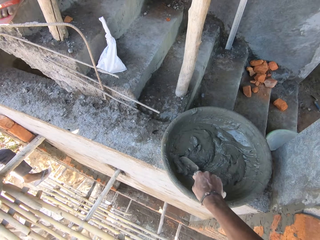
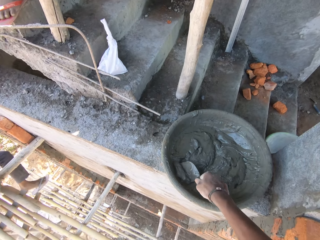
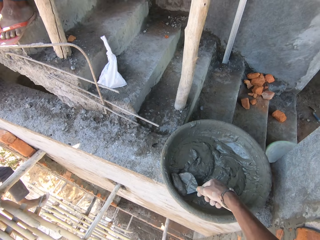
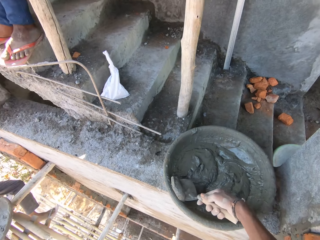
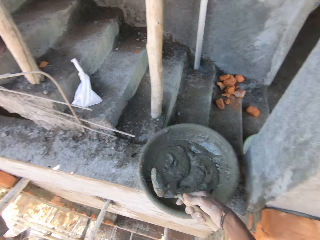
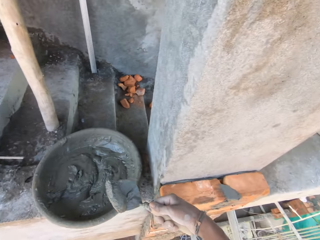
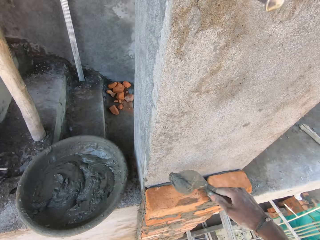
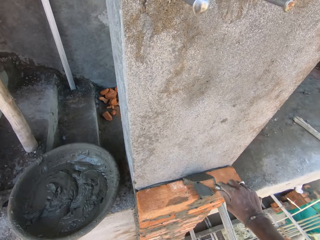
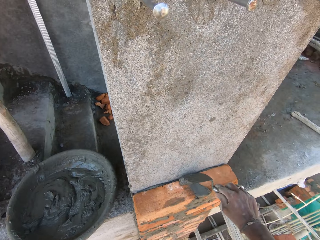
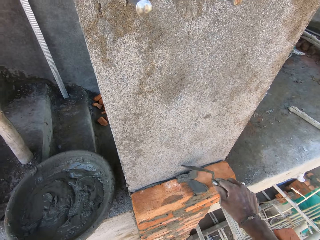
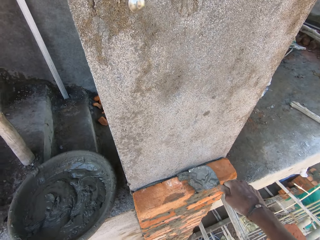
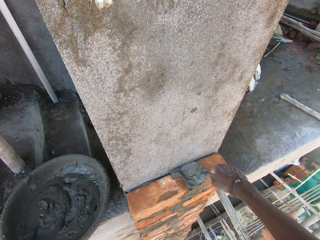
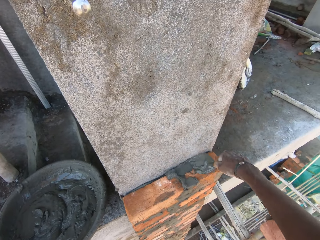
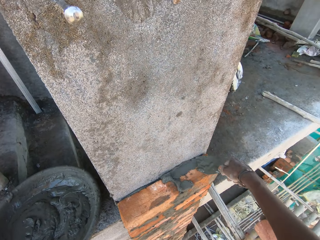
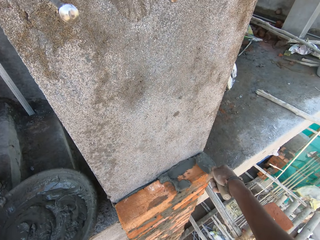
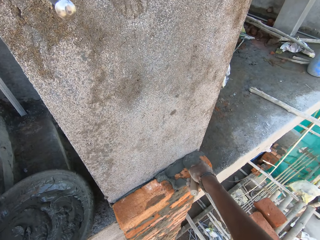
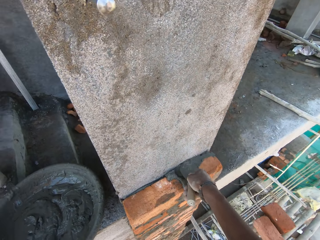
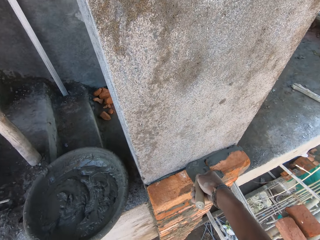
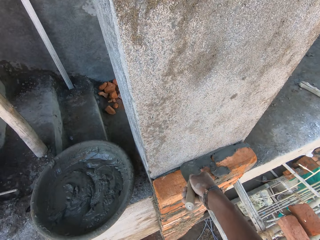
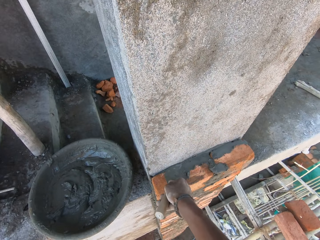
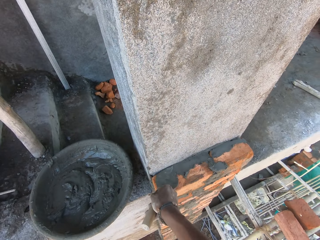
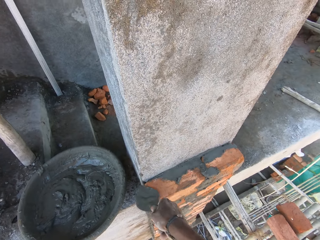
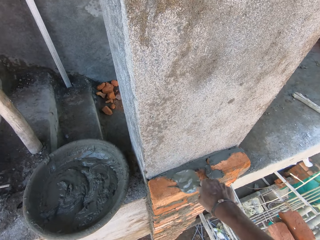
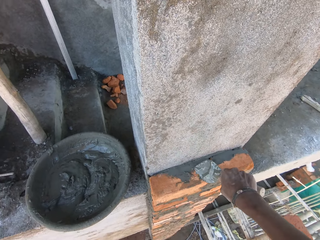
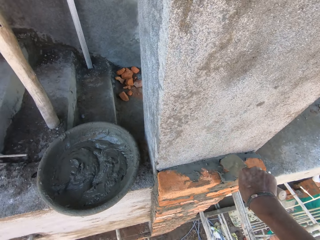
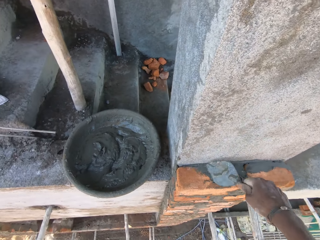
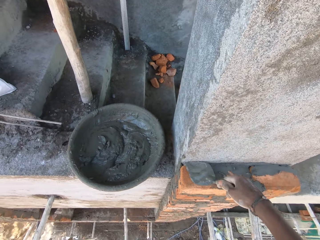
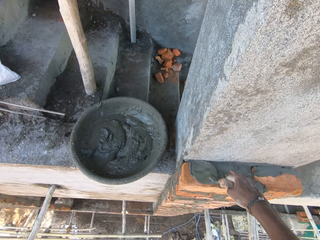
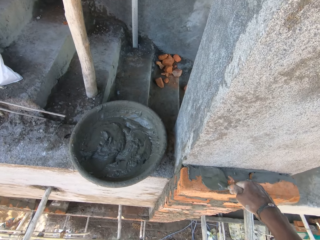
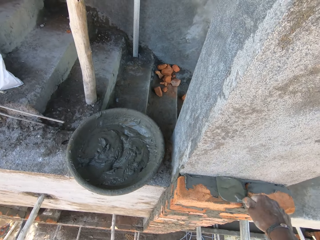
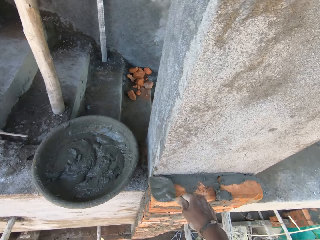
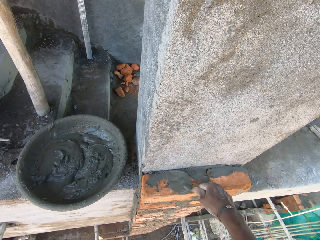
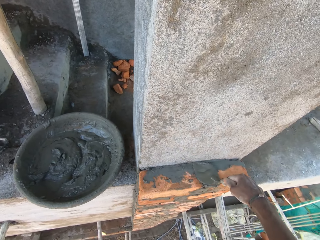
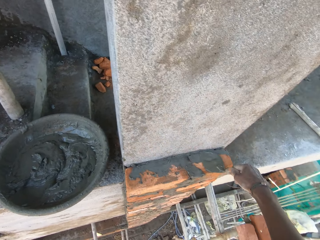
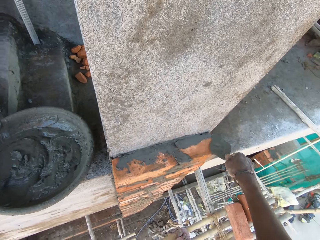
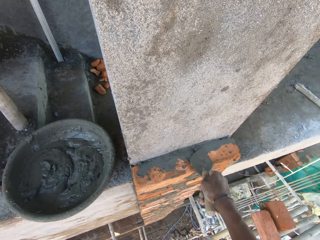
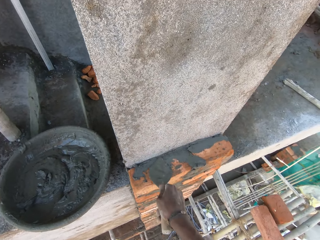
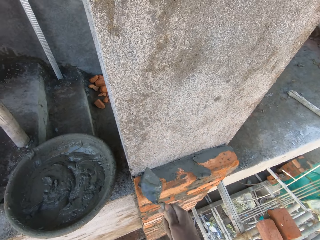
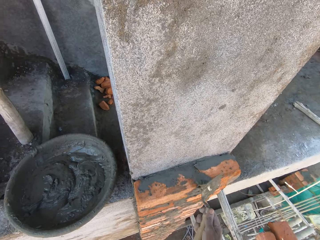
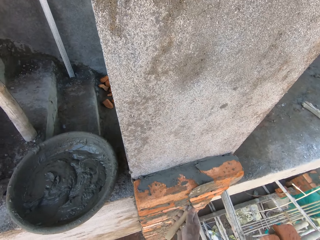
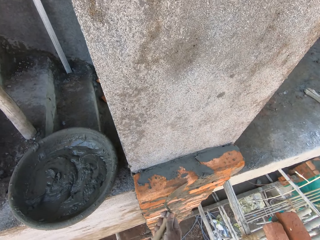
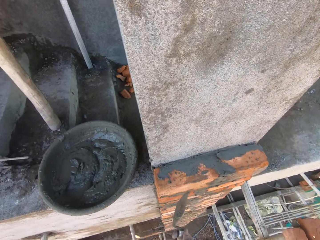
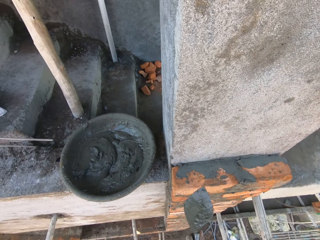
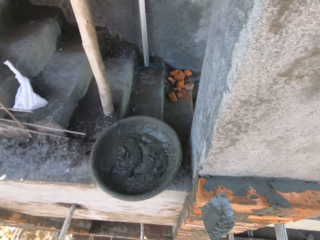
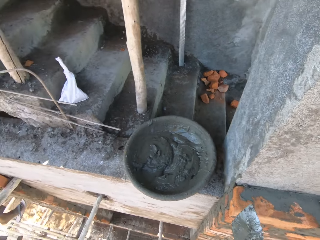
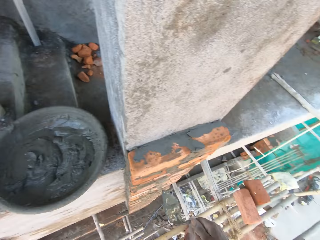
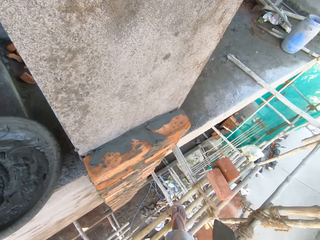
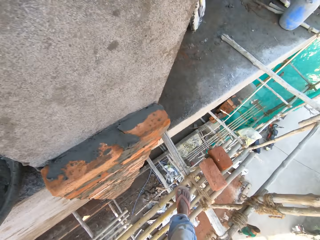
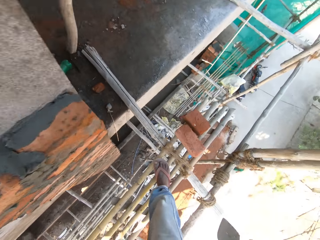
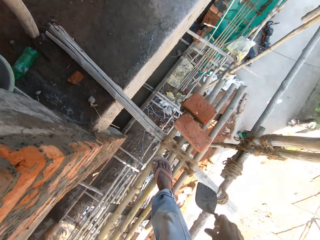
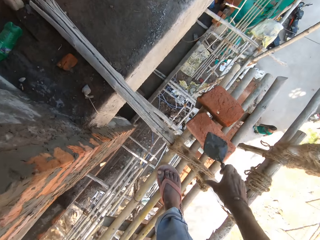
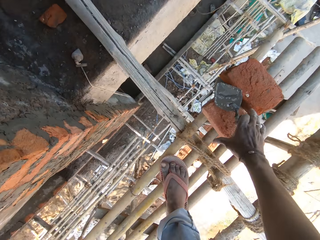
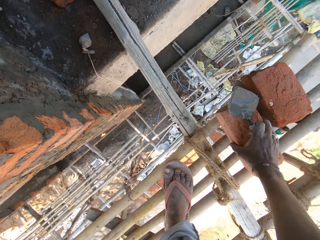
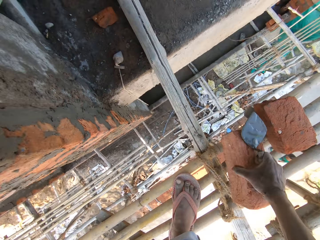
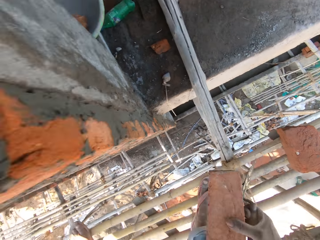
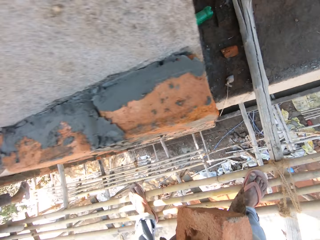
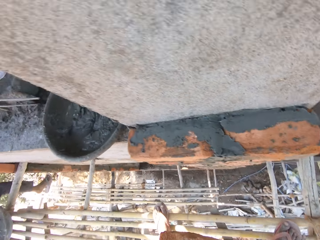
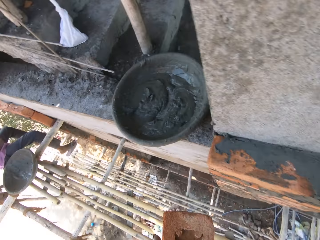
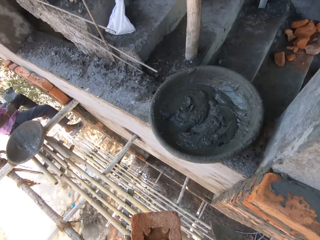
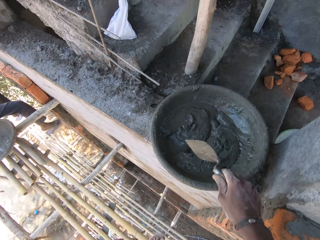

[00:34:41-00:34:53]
The camera wearer packs mortar from the head pan with the hand trowel in his right hand. He plasters the brick on the wall with mortar on the hand trowel in his right hand. He looks around. He picks the brick from the scaffold with his right hand and holds the brick with his left hand.

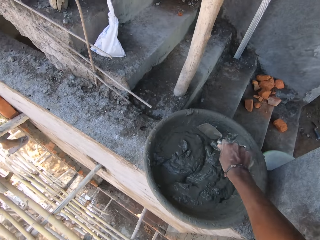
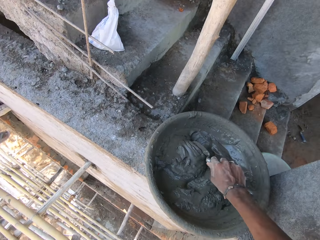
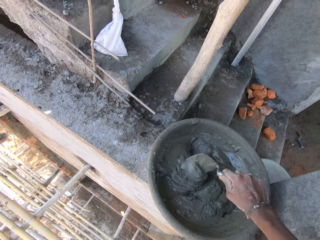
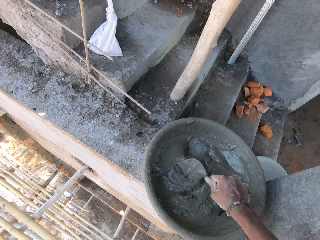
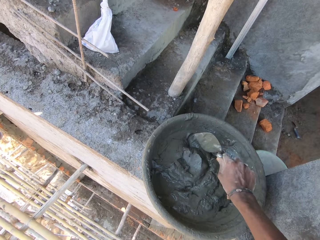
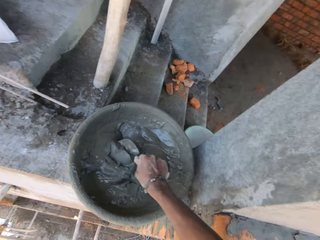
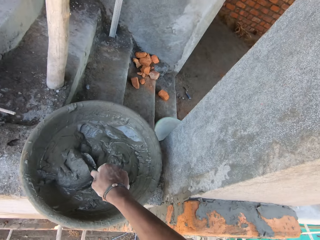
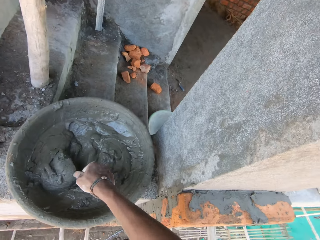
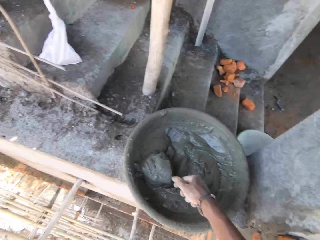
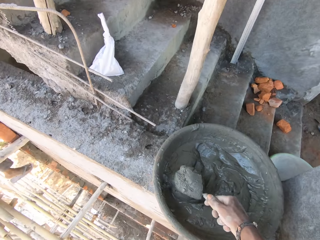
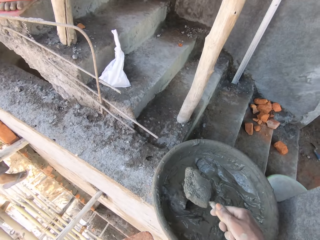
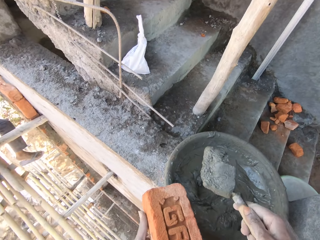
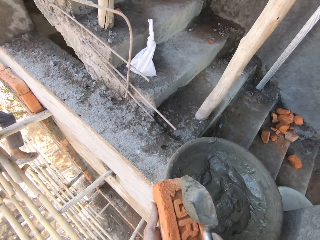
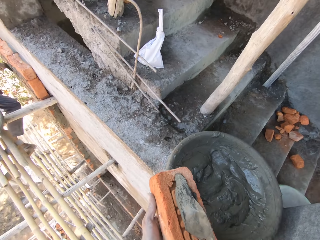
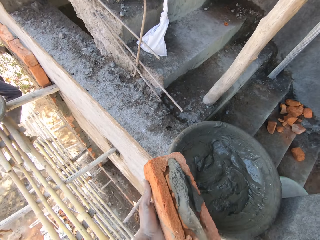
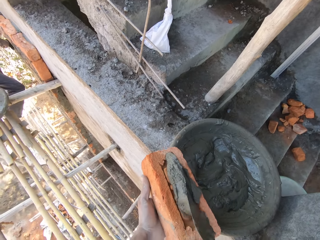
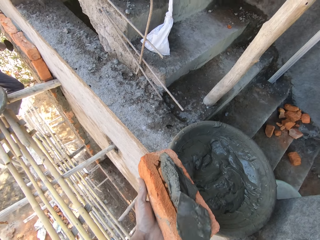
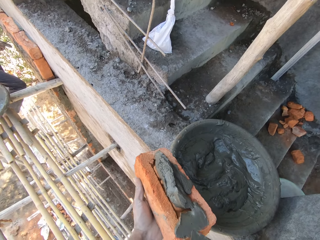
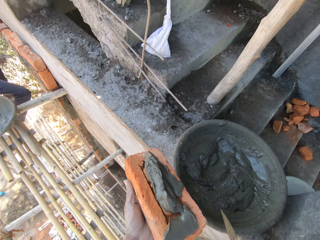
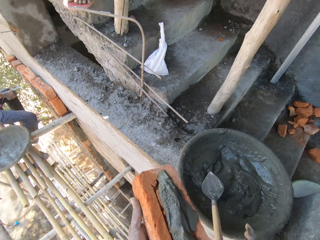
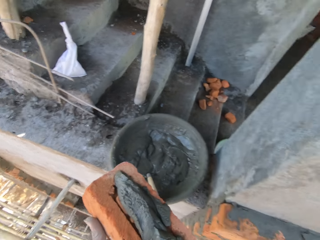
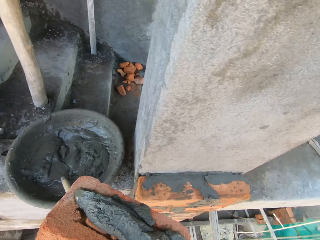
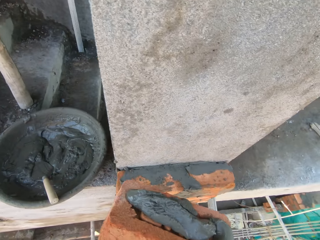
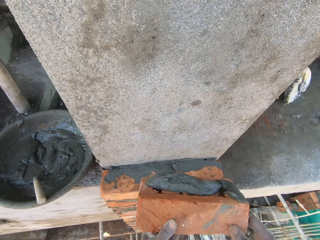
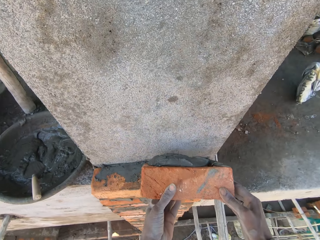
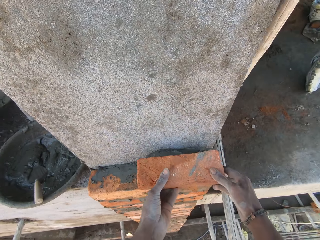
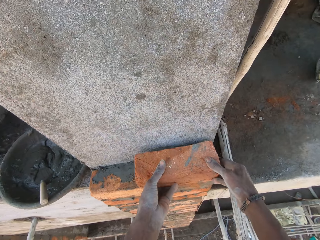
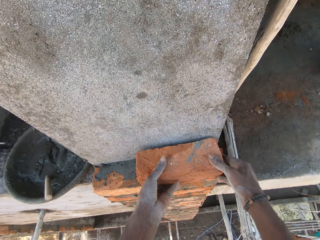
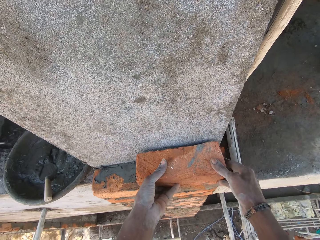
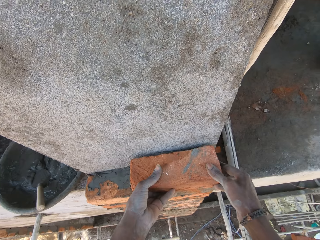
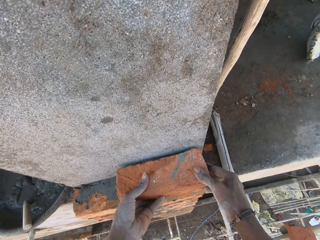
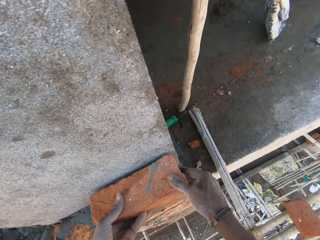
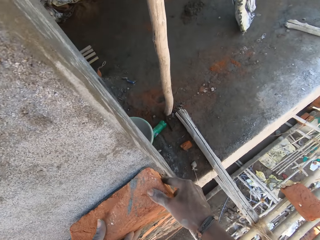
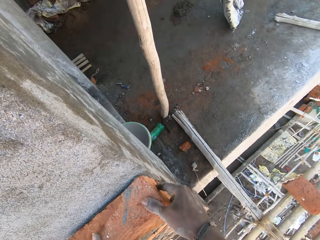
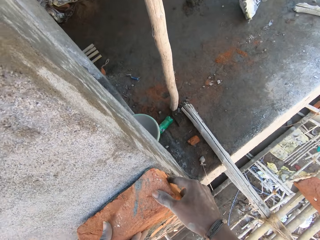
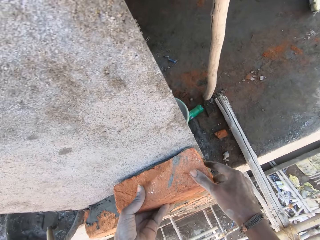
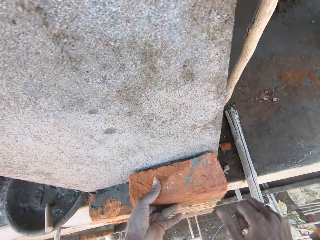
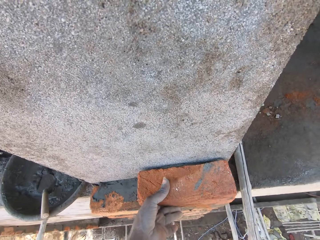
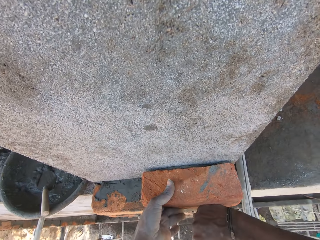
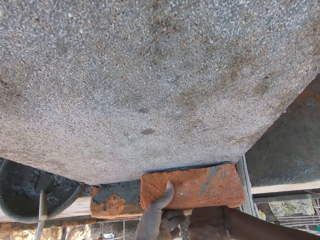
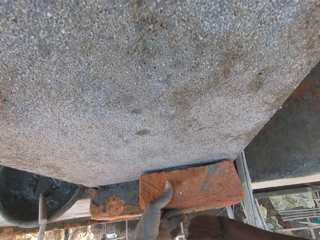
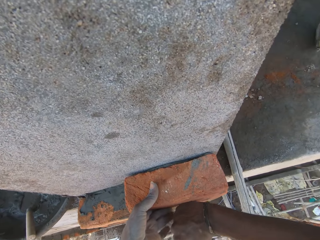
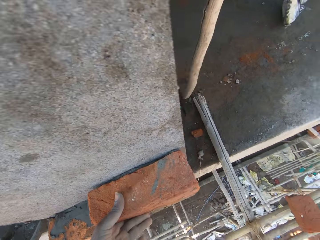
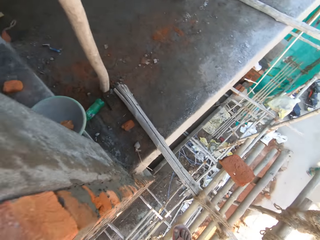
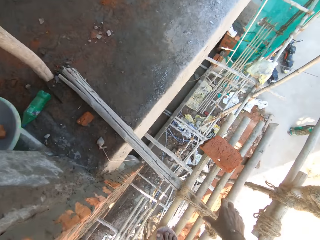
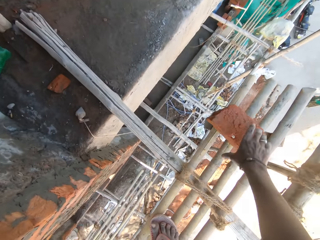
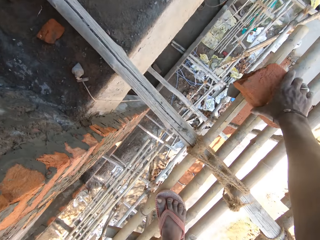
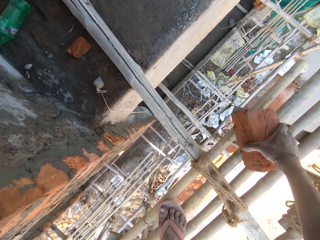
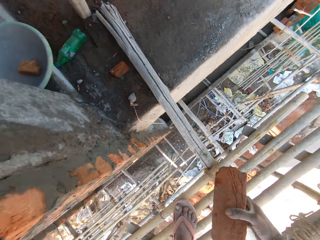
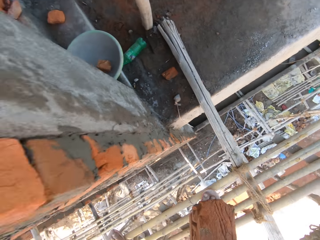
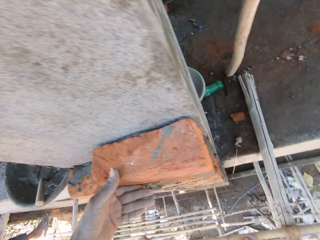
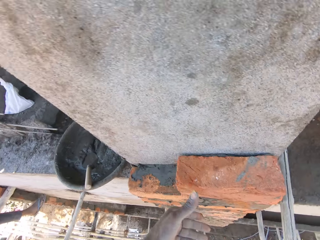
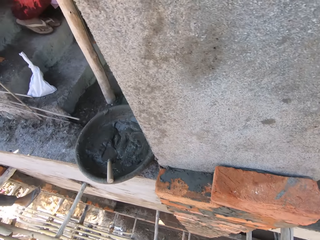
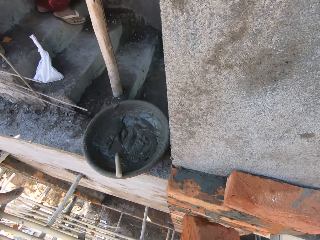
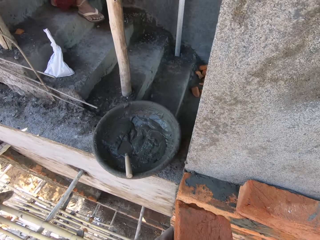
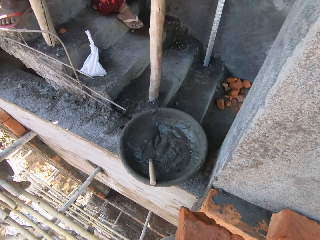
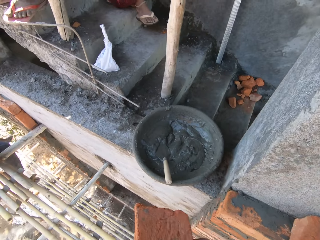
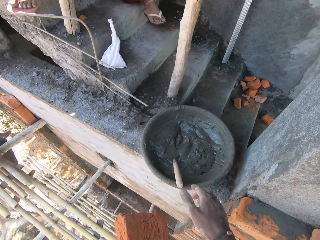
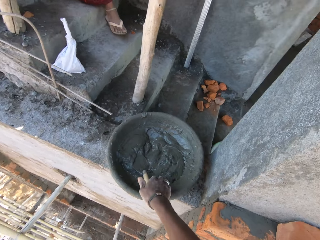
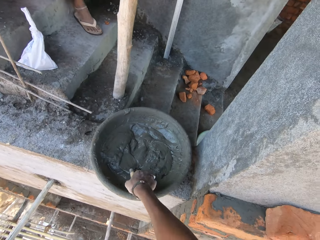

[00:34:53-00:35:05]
The camera wearer turns the mortar in the head pan with the hand trowel in his right hand. He packs mortar from the head pan with the hand trowel in his right hand. He drops the mortar from the hand trowel in his right hand on the brick. He drops the hand trowel in the head pan with his right hand. He plasters the brick to the wall with mortar on the hand trowel in his right hand. He drops the brick. He looks around. He hits the brick on the wall with his right hand. He picks the brick from the scaffold with his right hand. He holds the brick in his left hand.
